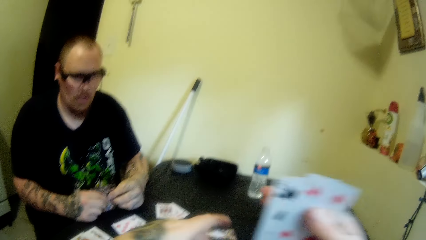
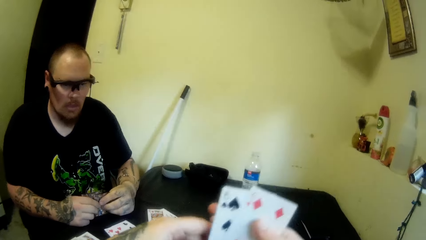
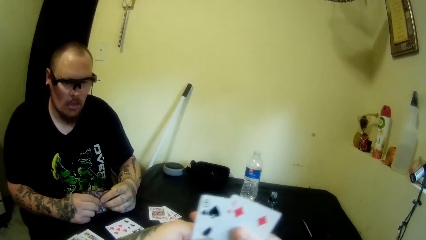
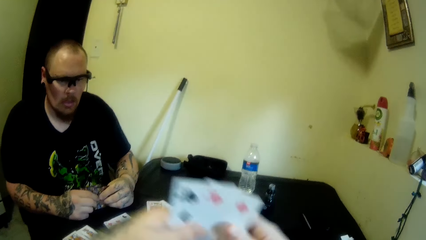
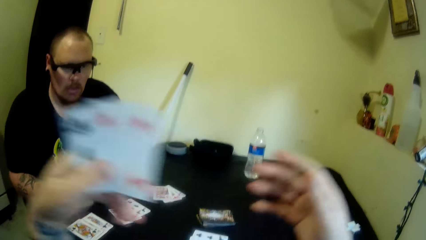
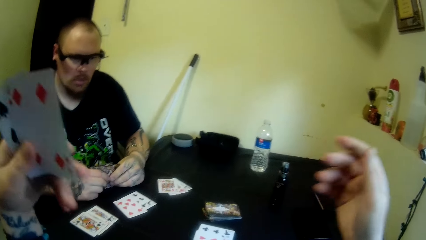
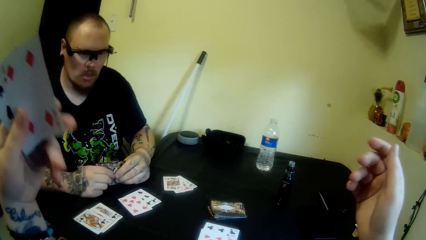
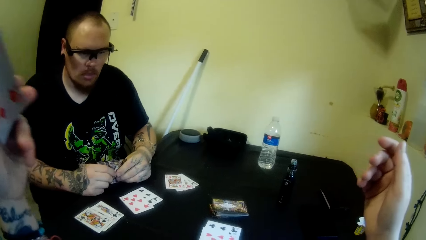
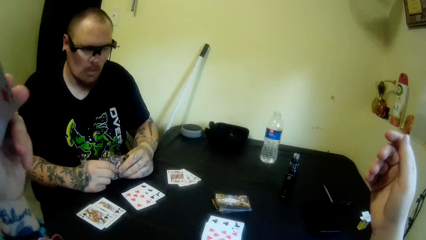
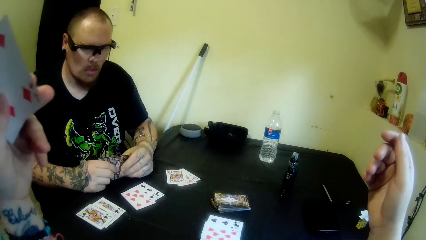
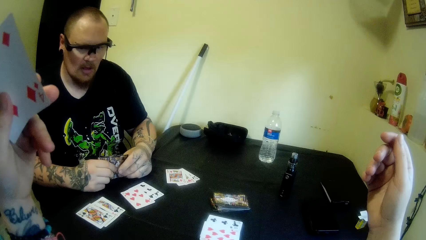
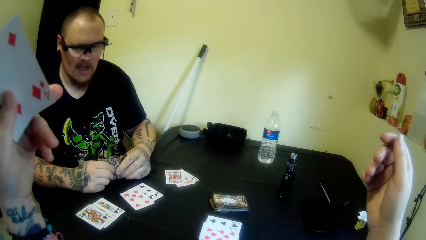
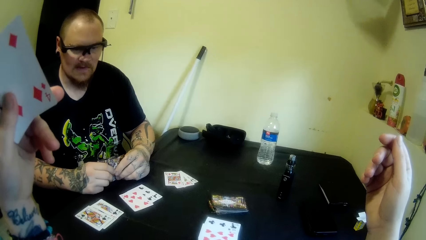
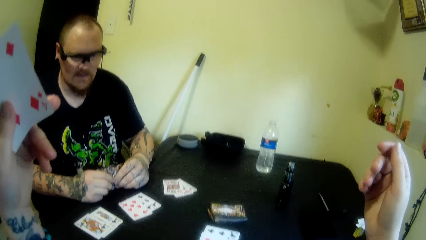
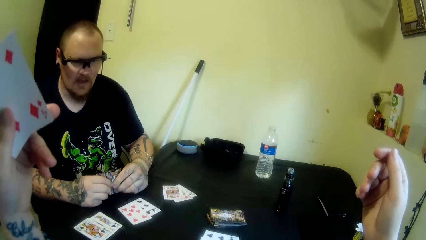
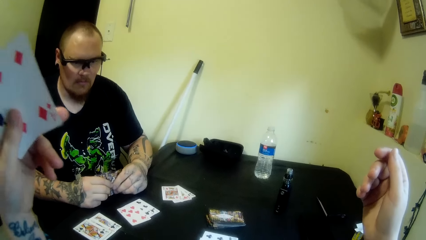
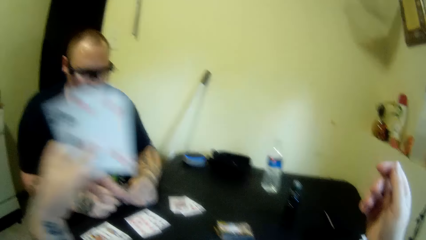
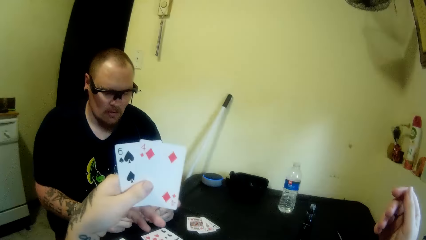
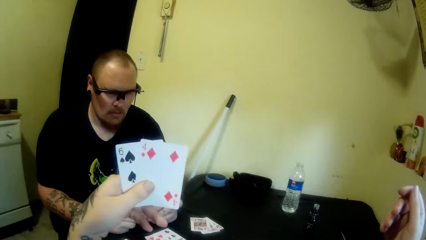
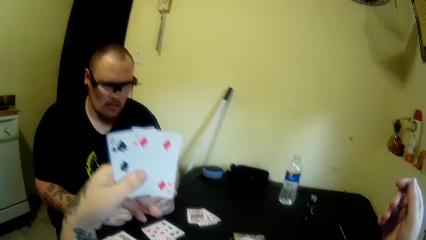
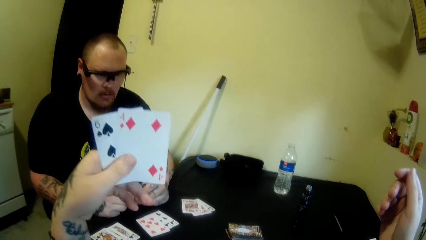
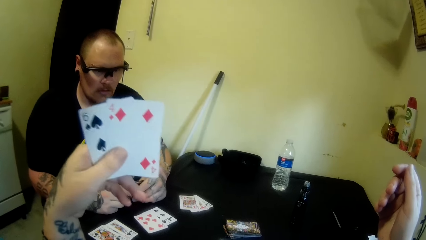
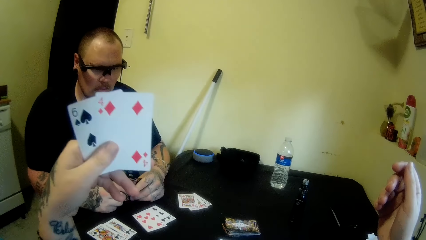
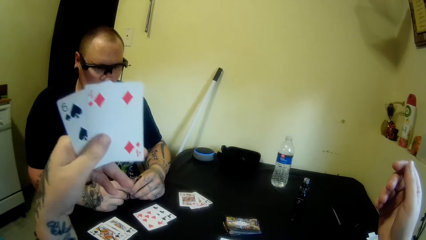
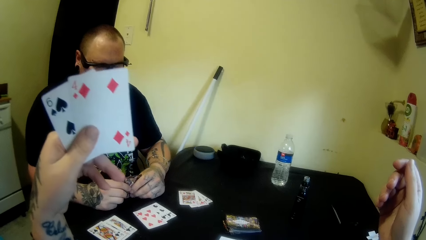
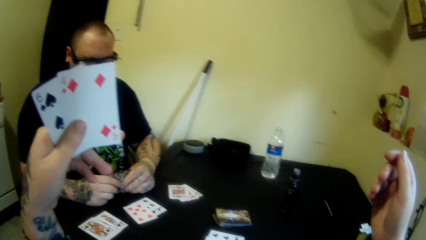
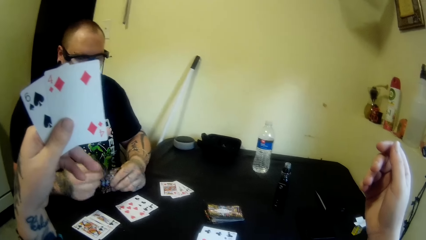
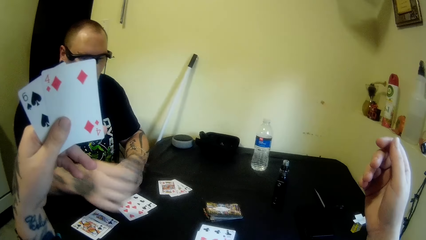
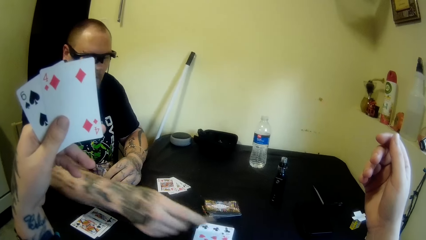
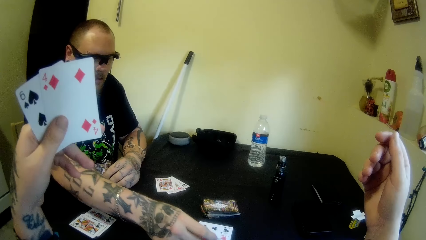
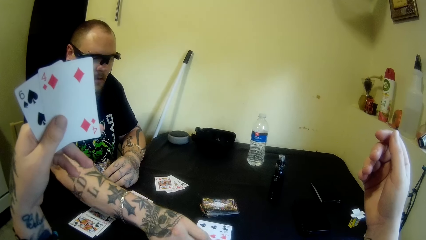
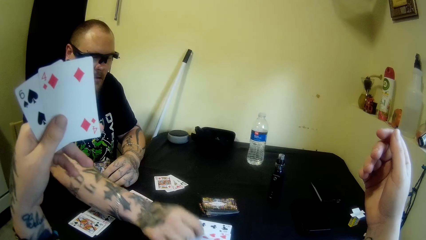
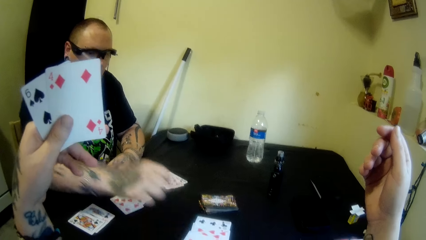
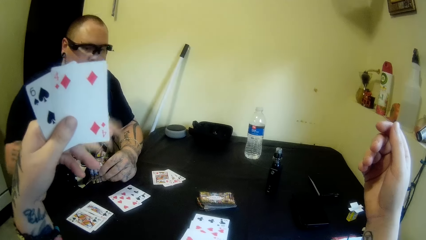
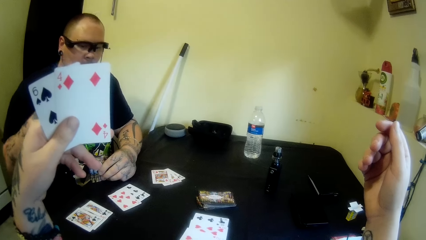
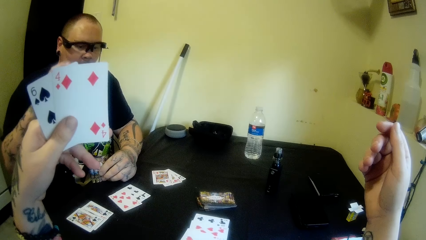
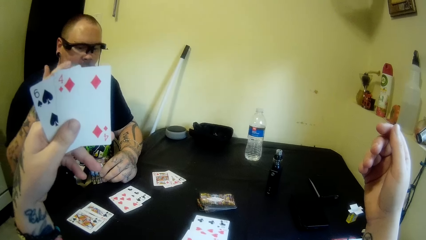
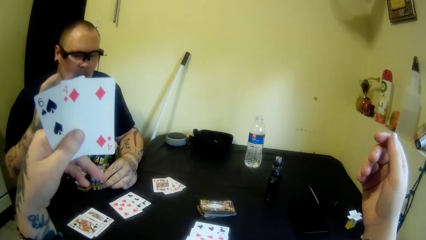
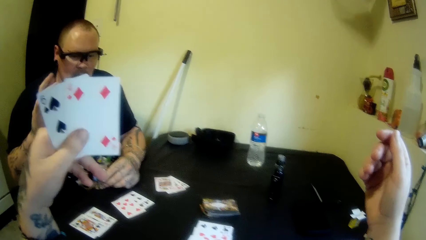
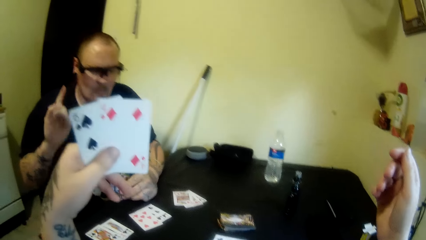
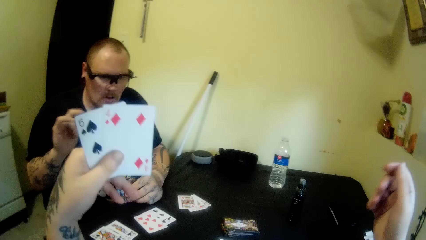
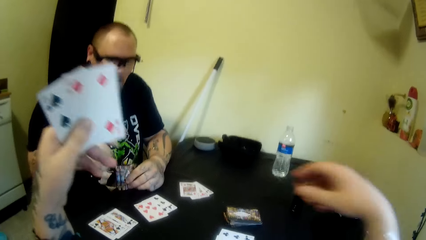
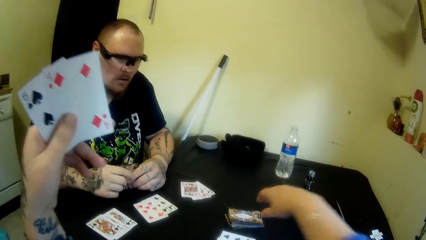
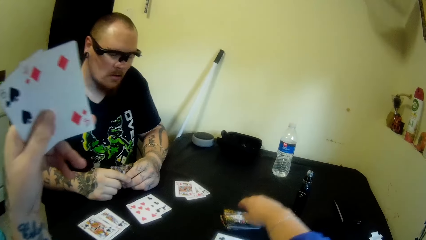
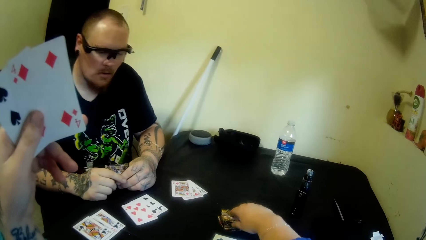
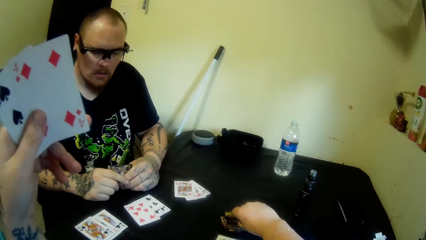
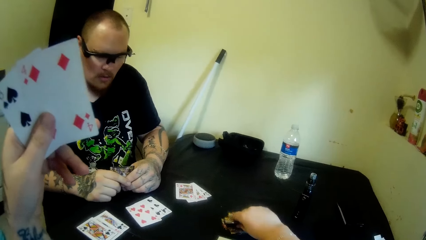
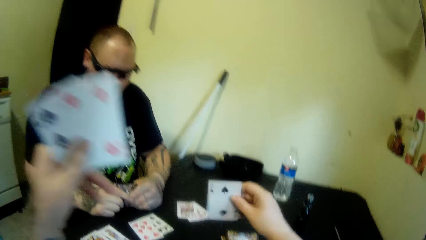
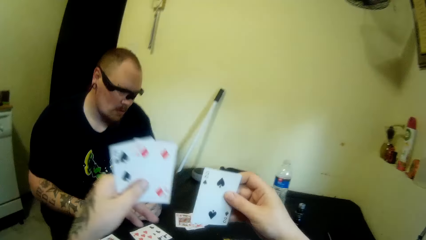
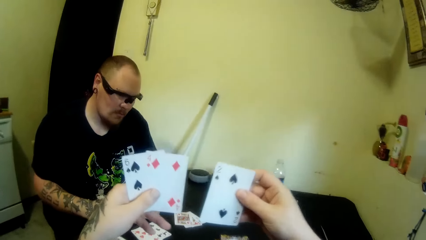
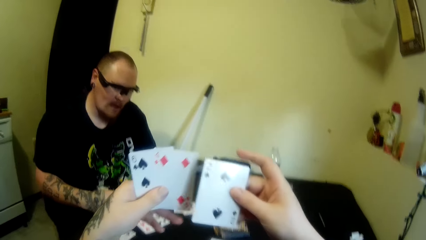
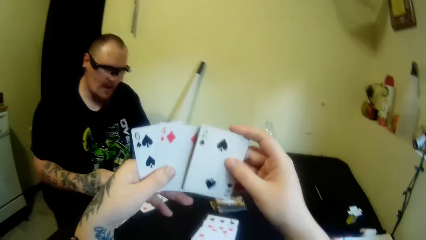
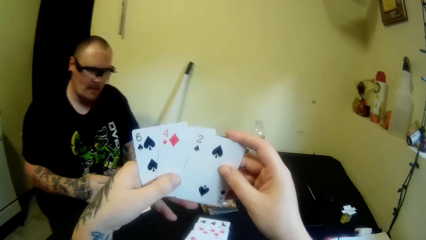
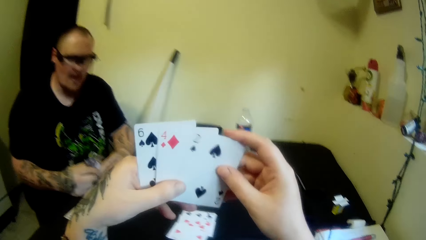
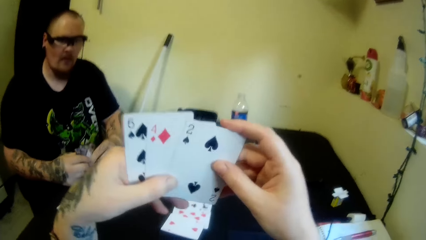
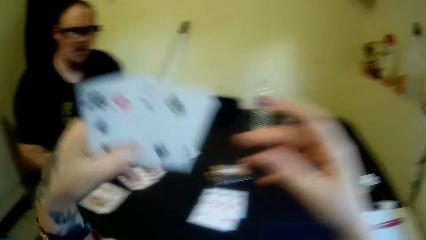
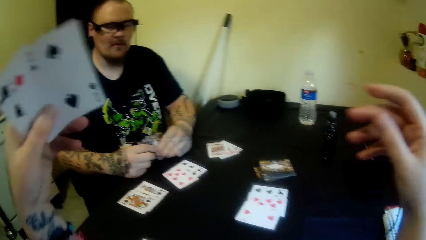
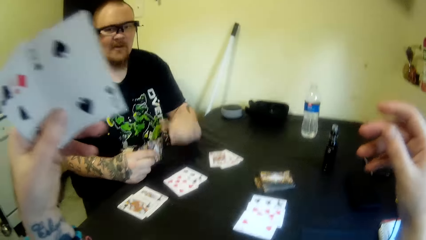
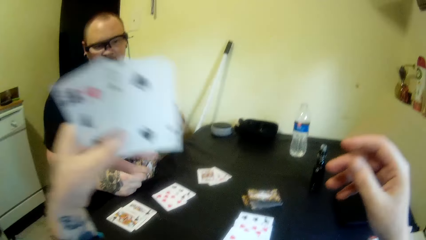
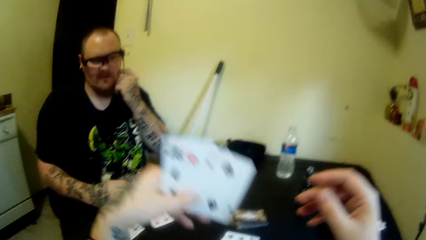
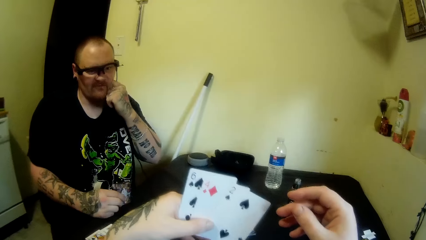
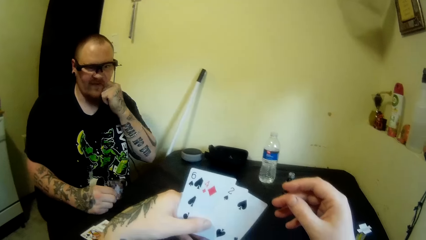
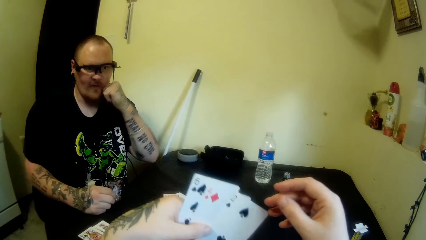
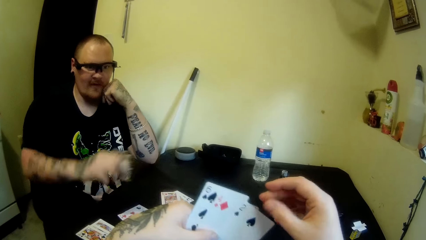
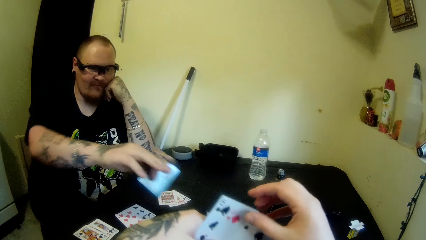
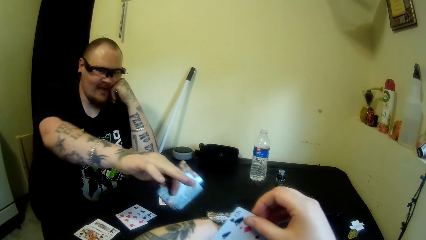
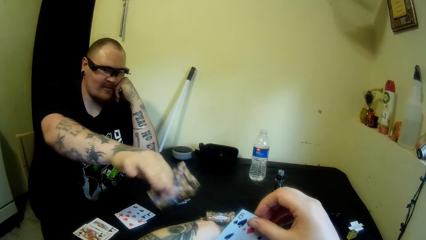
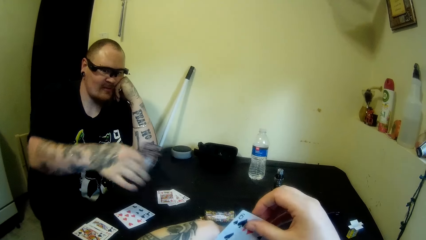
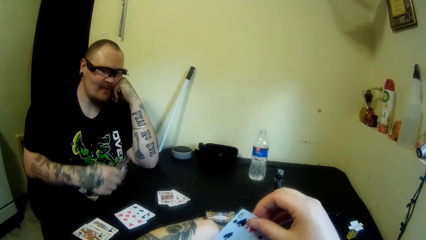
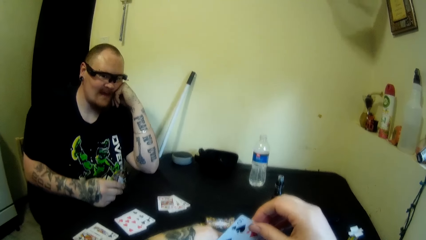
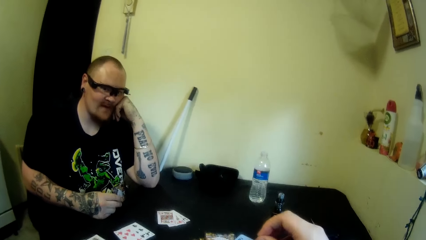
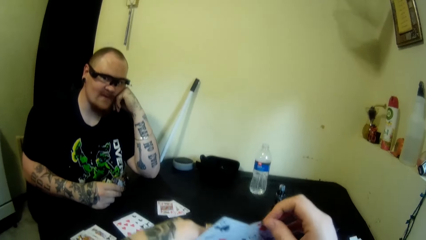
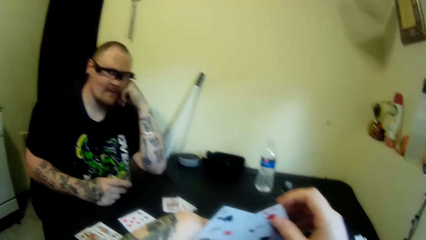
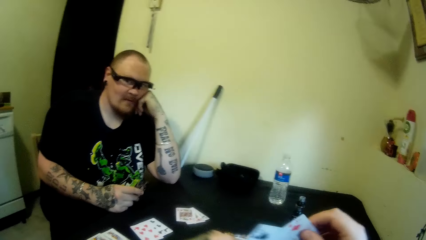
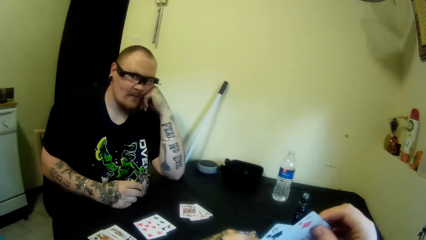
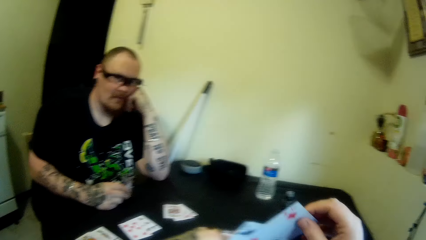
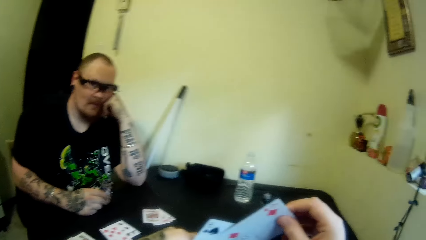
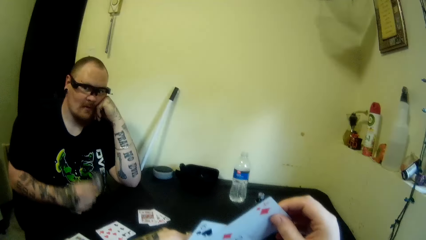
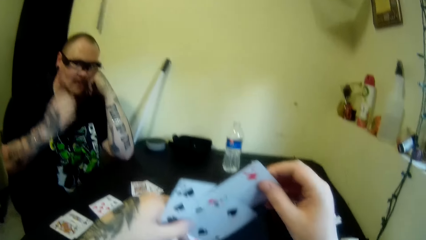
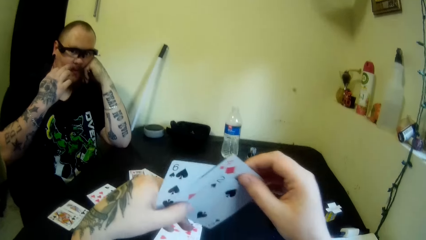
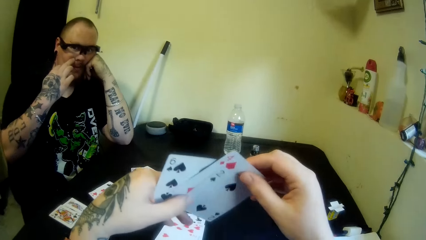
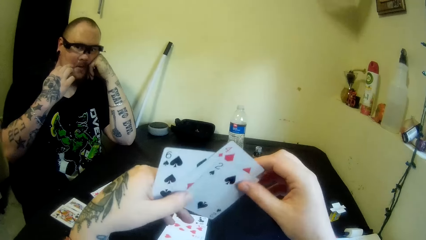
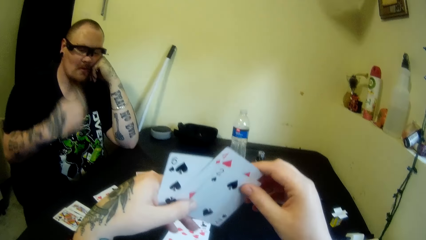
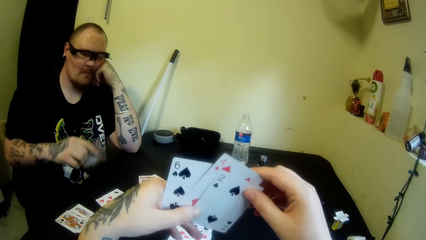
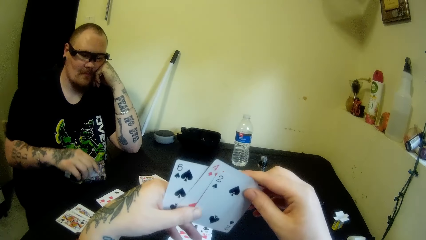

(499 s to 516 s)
The camera wearer shifts the cards to the left hand. They stare at the cards on the table. They stare at the cards in their hands. A man drops a card on the table with his right hand. The camera wearer picks a card from the table with their right hand. They stare at the cards in their hands. They stare at the cards on the table. They stare at the cards in their hands. The man touches his face with his left hand and stretches his hand over the cards on the table. The camera wearer shuffles the cards in their hands.
